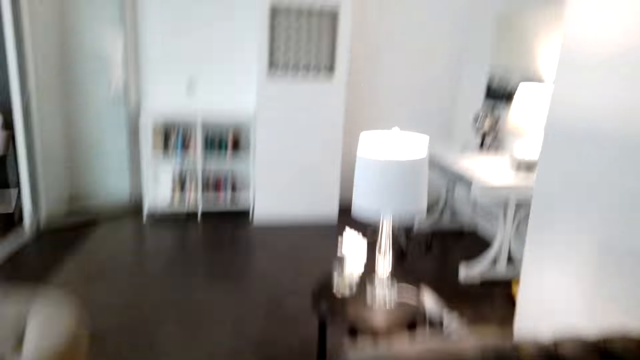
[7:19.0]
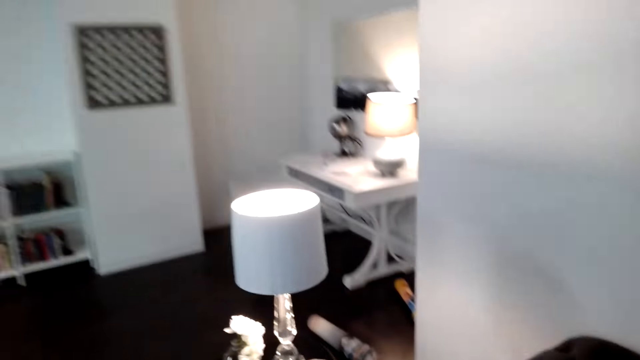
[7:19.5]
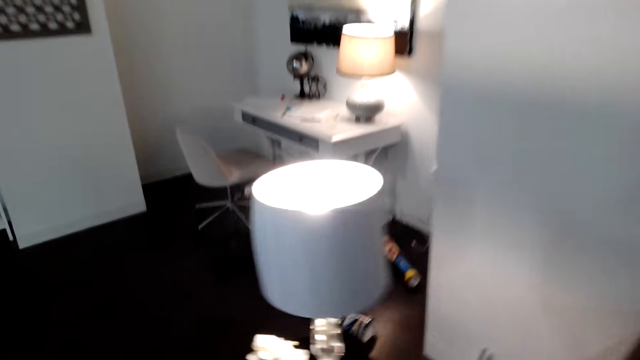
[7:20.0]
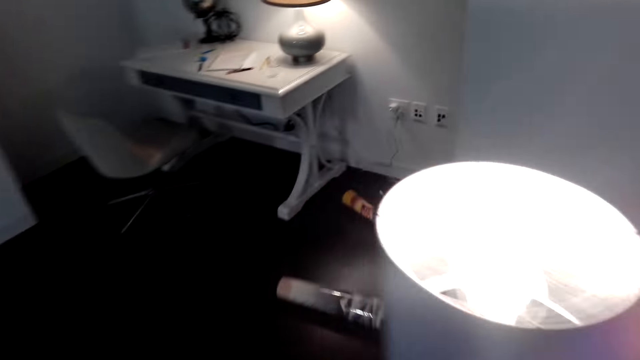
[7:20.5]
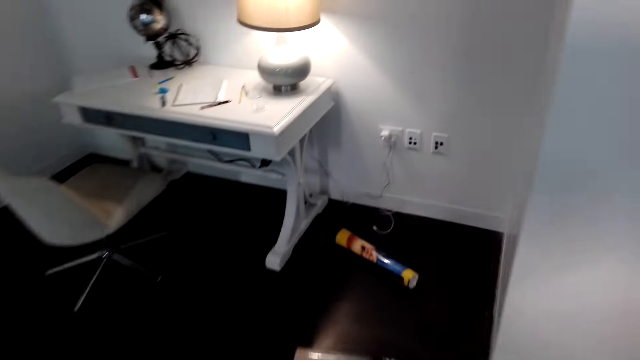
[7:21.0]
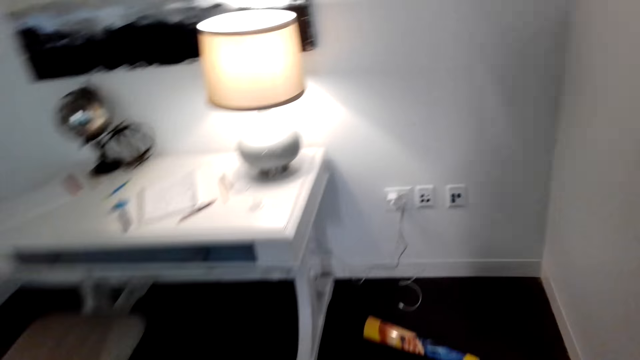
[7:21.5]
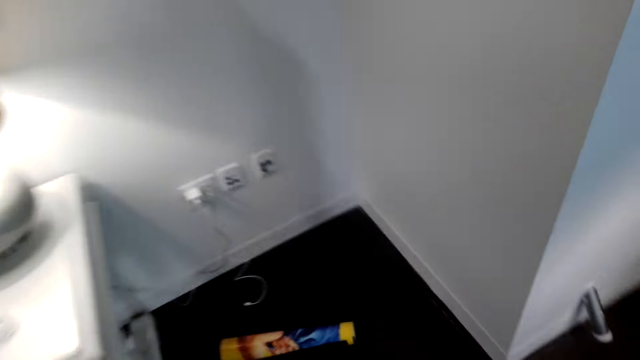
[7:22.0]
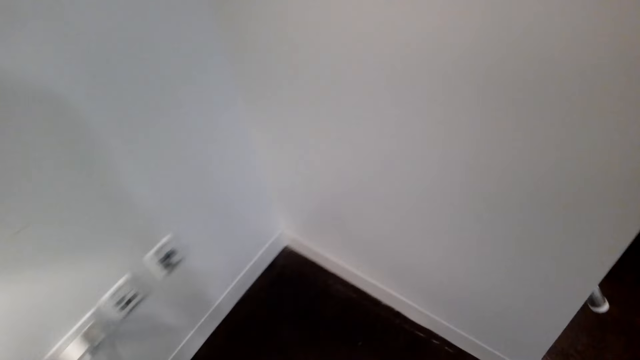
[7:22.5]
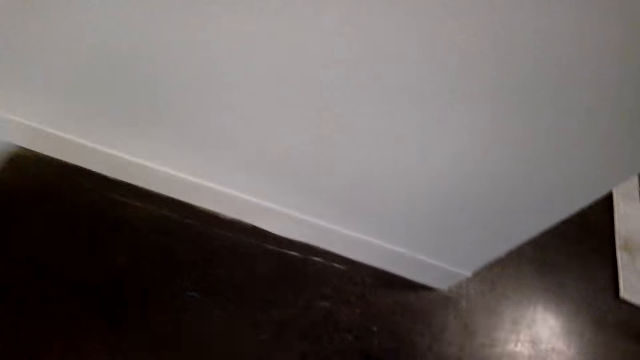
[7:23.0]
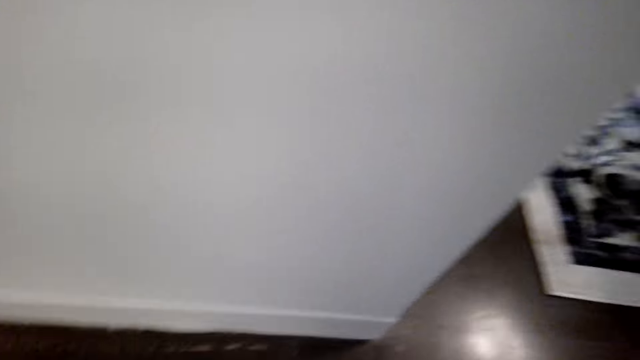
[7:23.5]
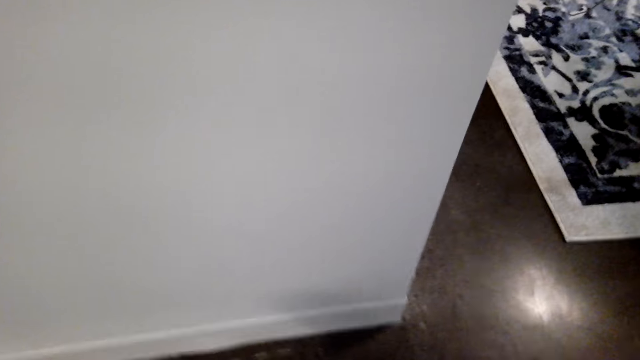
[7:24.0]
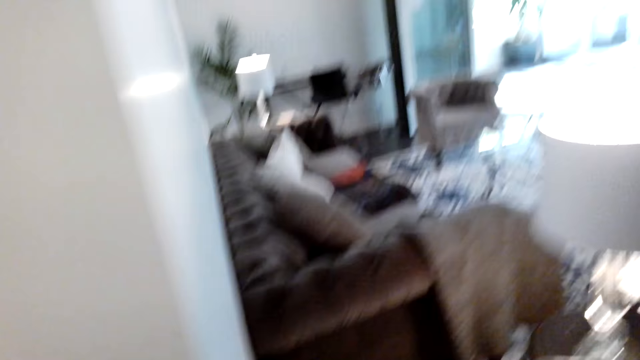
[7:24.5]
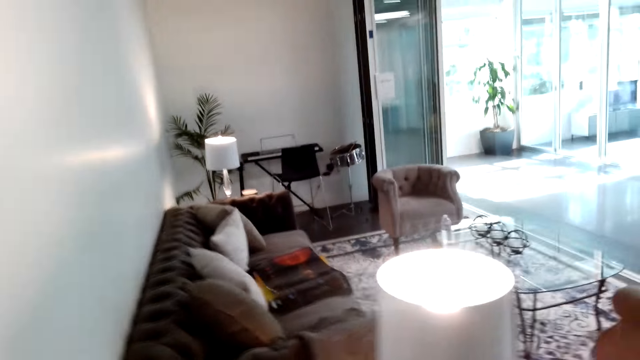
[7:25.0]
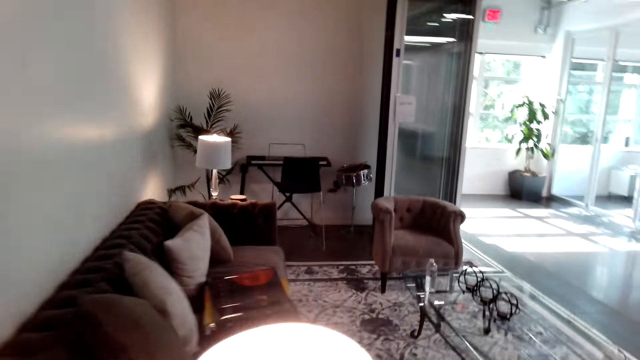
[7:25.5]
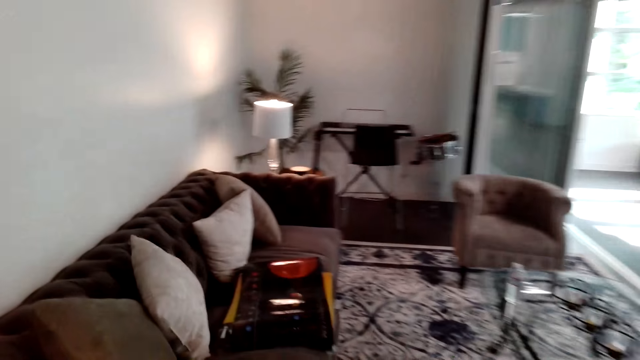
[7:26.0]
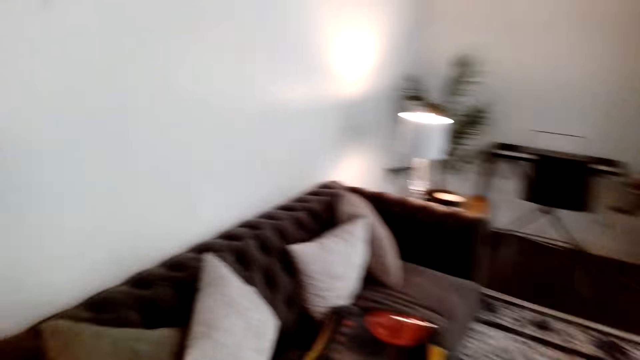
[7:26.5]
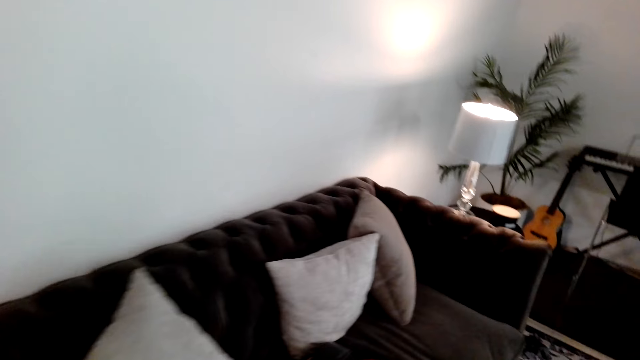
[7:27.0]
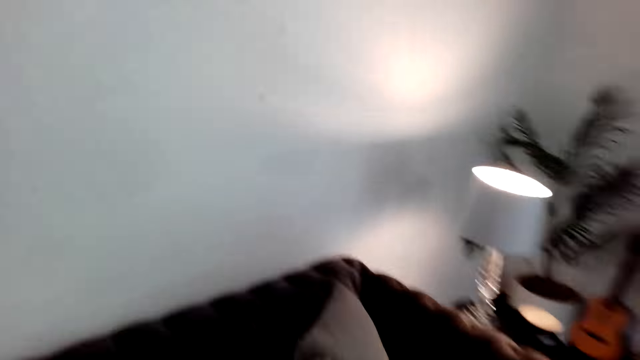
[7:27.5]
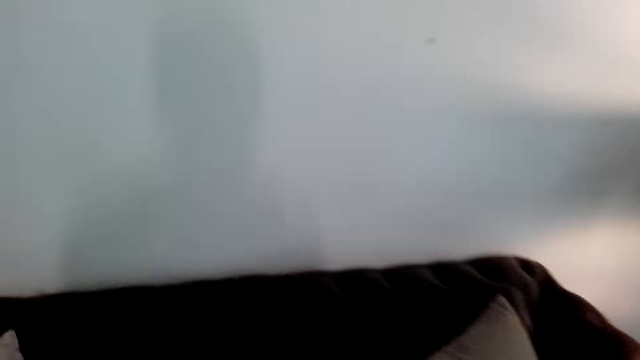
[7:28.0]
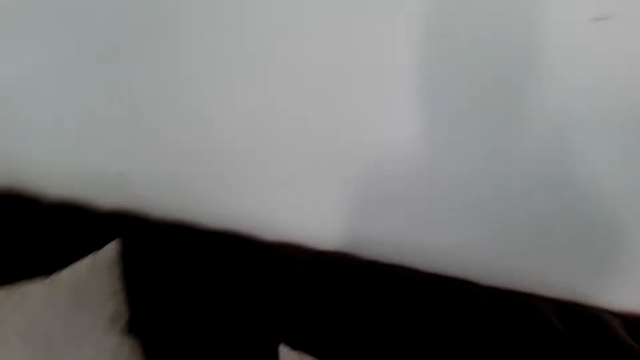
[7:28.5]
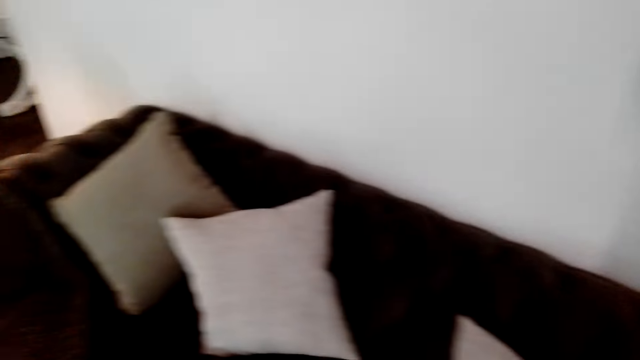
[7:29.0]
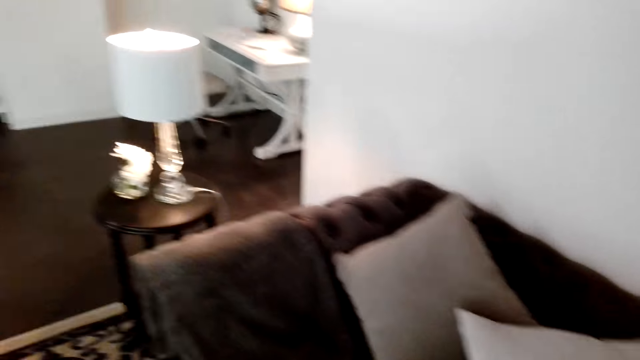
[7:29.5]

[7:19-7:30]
The camera wearer walks in the room. They pick up a magazine paper on the floor. They walk in the room.

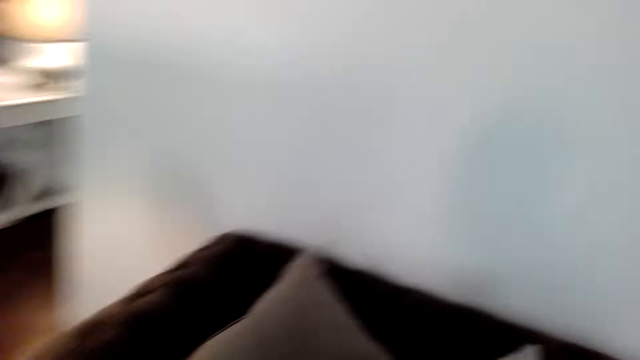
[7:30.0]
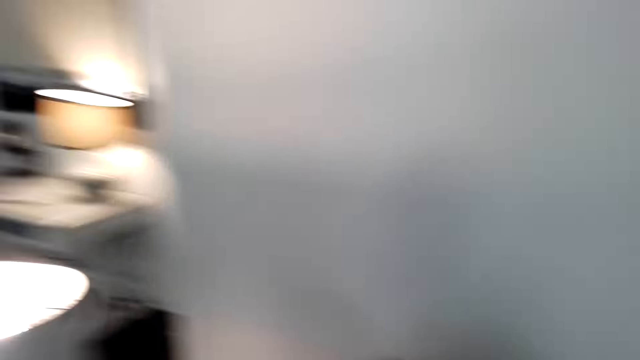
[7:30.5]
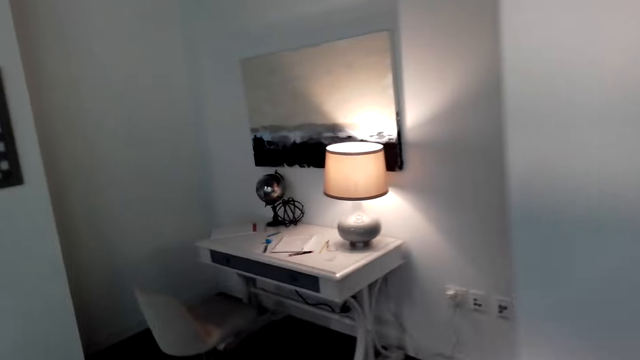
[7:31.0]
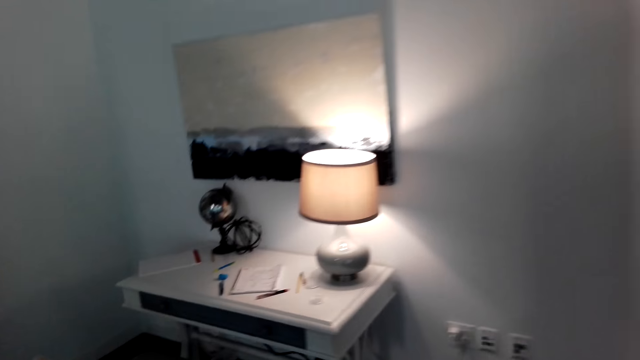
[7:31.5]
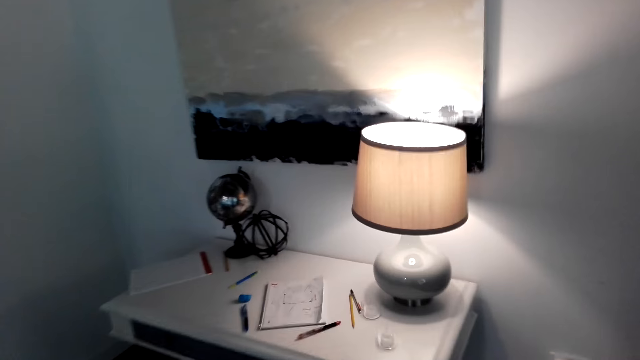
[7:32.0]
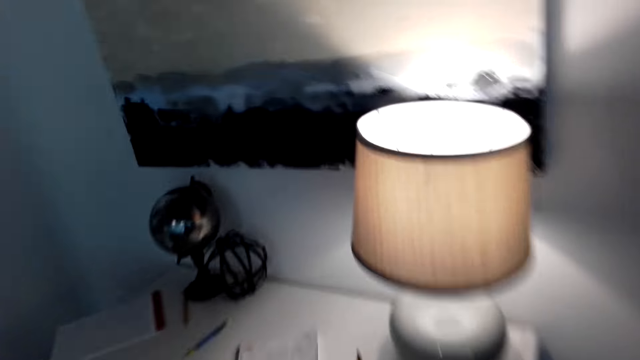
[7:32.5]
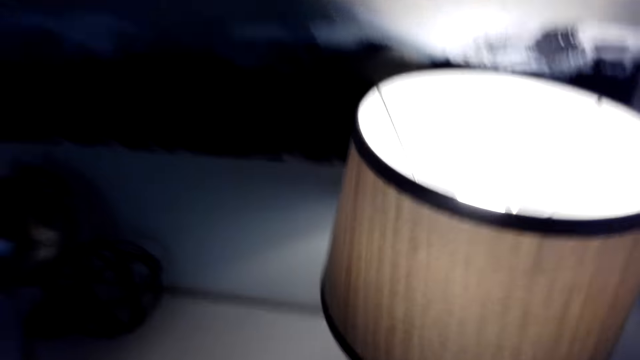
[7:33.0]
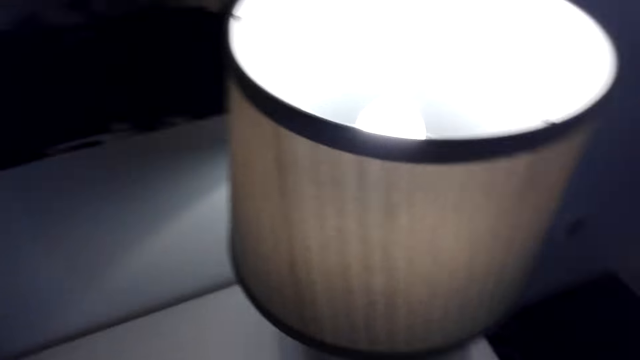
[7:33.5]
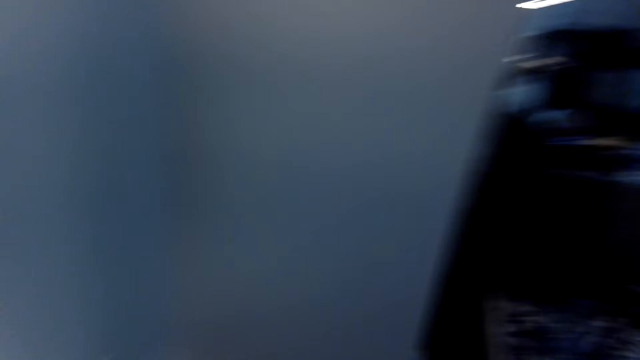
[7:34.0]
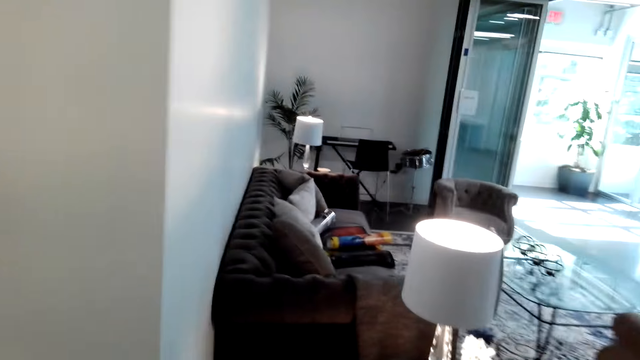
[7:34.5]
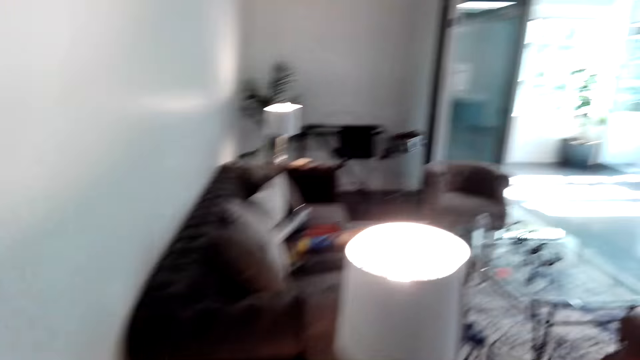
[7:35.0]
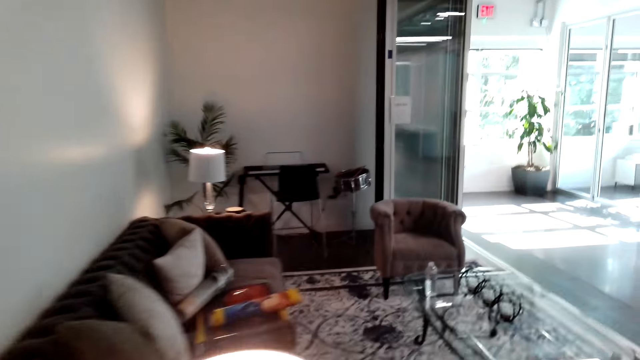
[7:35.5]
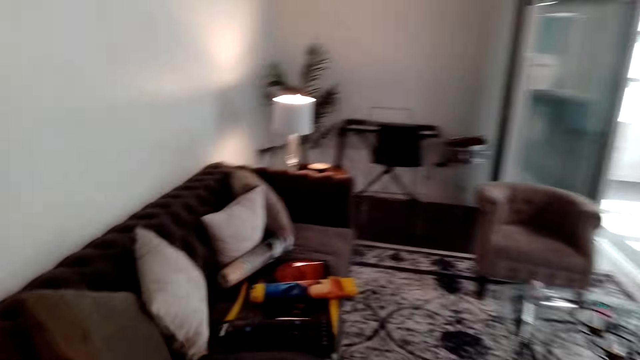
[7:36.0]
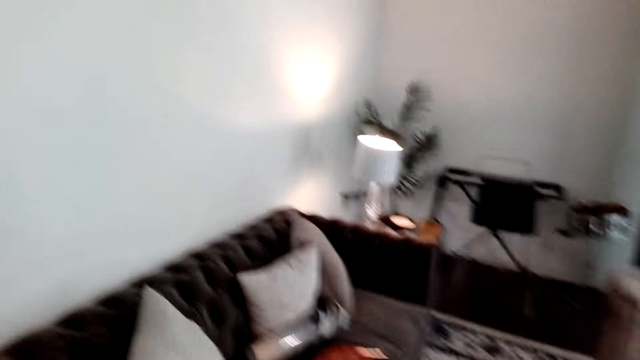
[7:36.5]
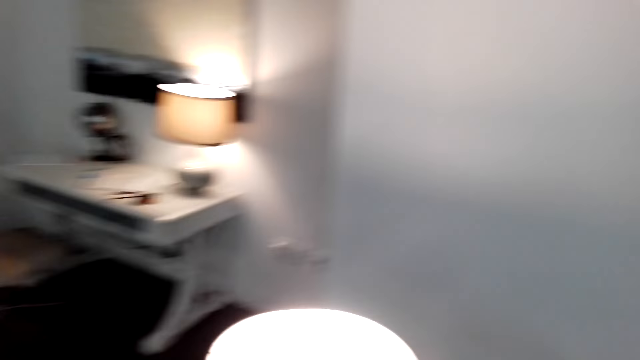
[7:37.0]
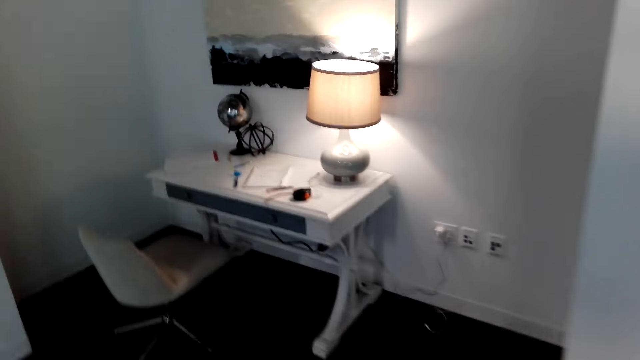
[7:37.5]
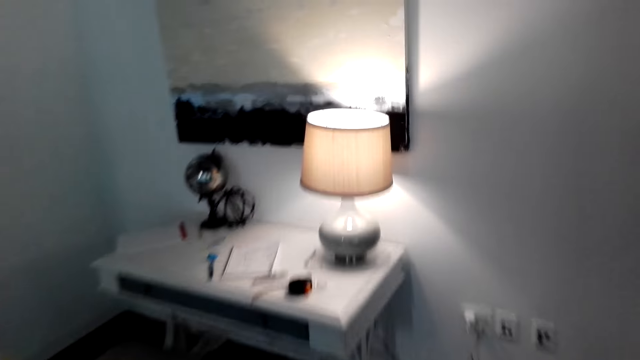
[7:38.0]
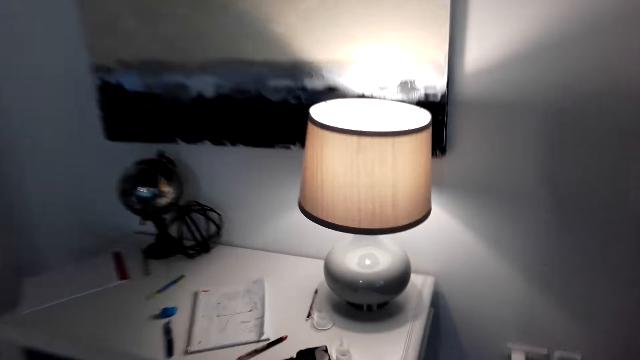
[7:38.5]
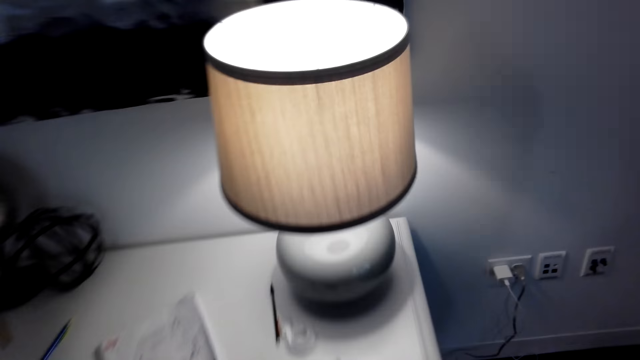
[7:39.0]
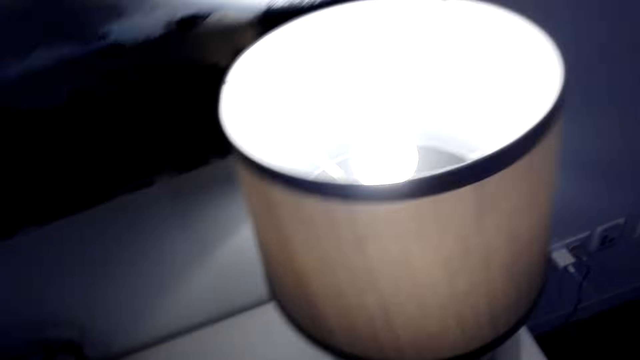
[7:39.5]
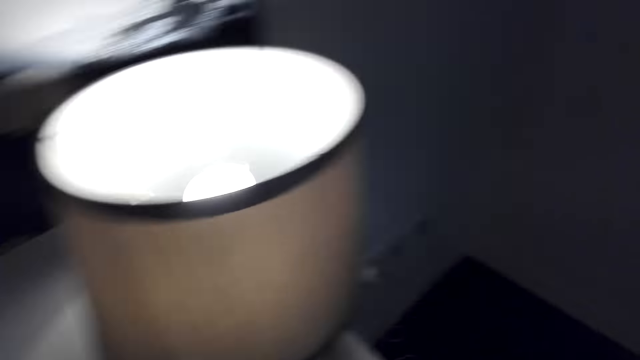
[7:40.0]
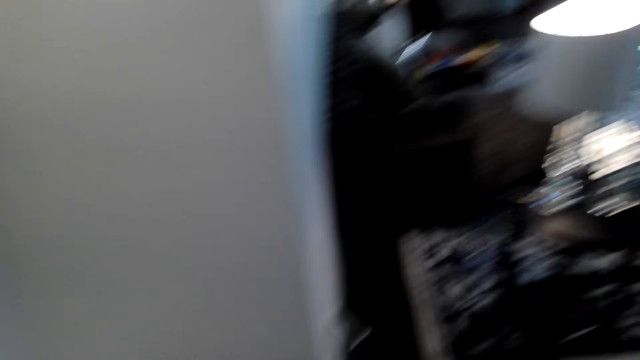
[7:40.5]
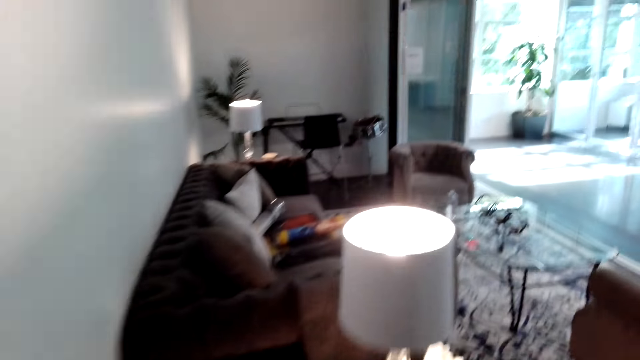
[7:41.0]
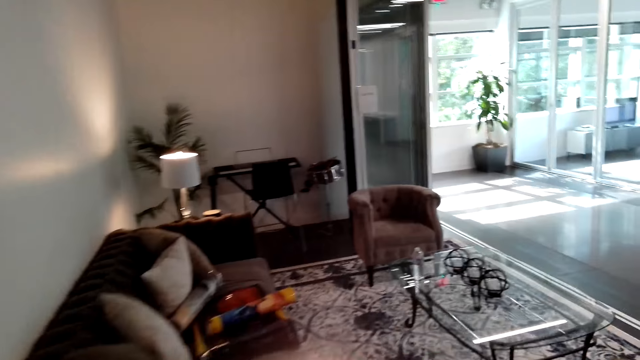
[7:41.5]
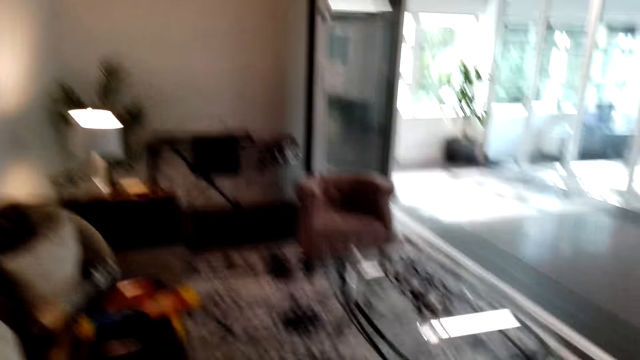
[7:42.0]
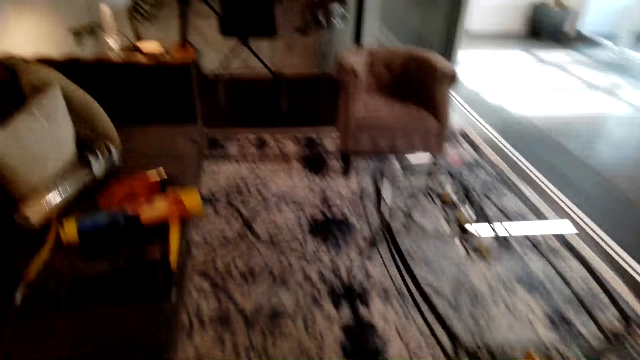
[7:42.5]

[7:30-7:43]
The camera wearer throws the magazine paper on the sofa. They walk towards the table. They pick up something on the table. They walk towards the sofa. They put something on the sofa. They walk towards the table. They pick up something on the table.
